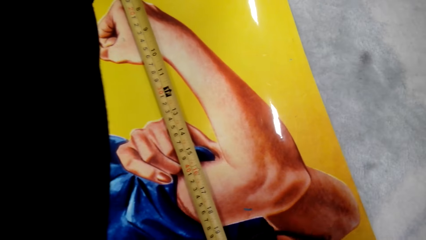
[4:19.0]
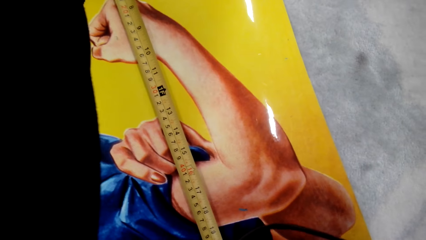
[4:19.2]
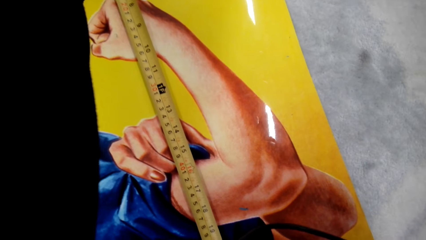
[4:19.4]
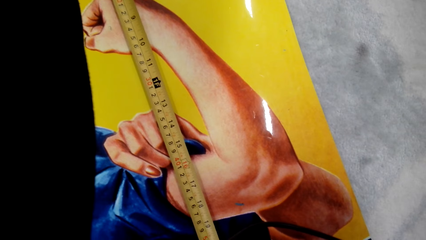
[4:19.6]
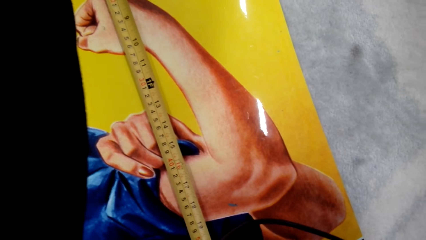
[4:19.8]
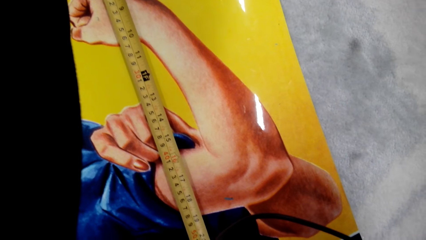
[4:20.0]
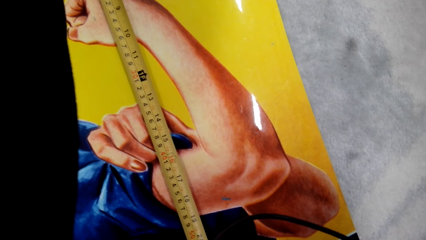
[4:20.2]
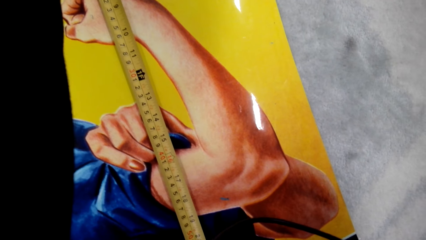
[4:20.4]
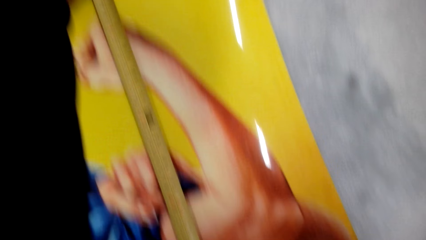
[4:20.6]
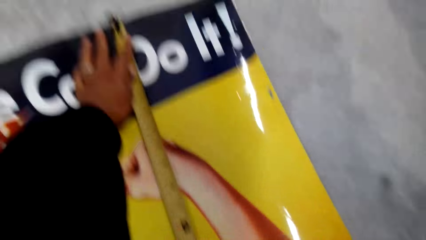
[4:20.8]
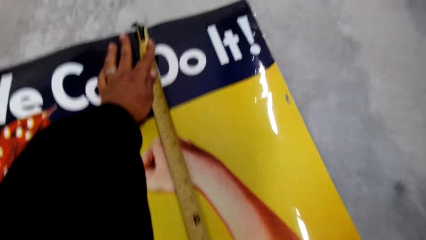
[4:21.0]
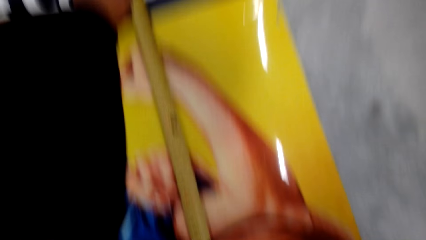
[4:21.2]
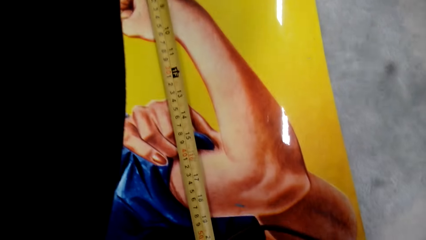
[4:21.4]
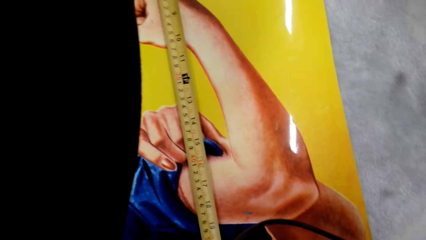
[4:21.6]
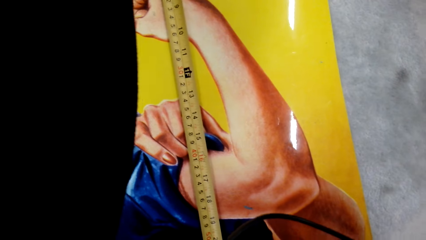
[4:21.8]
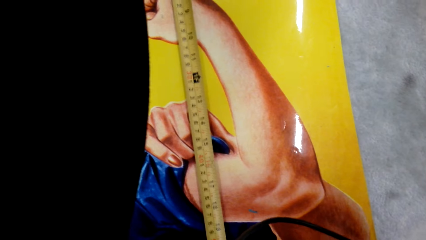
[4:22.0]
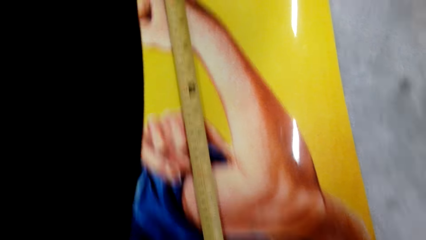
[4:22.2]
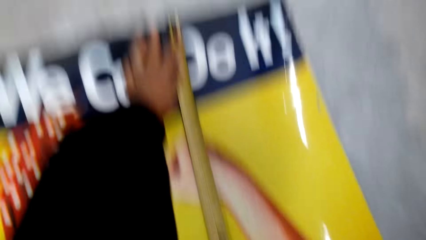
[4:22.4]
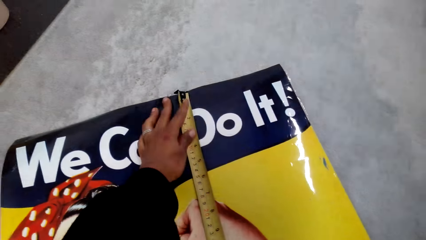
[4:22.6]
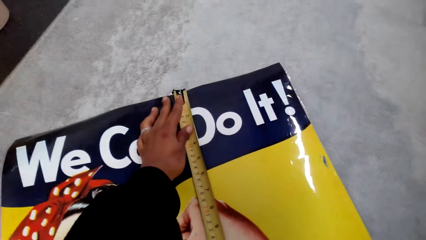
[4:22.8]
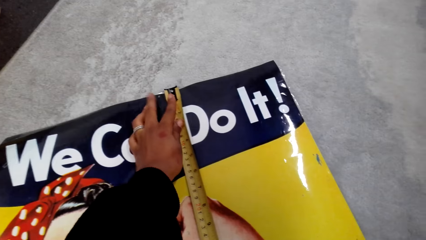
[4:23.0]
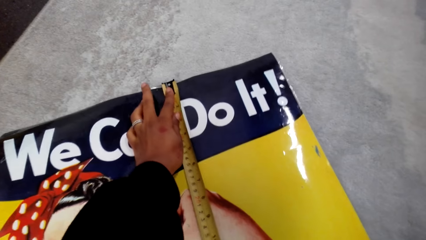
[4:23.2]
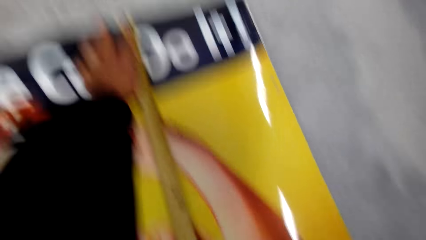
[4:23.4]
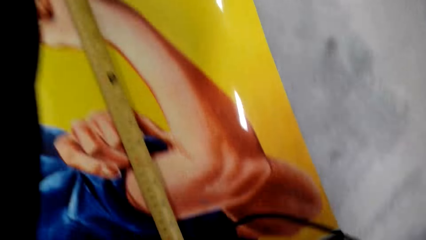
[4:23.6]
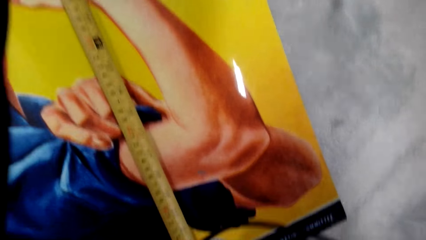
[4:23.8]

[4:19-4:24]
The camera wearer measures the poster using a tape measure.

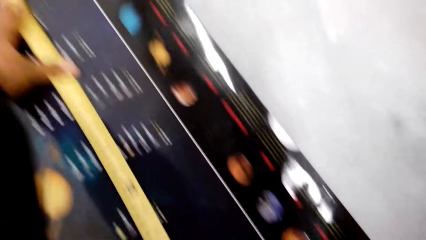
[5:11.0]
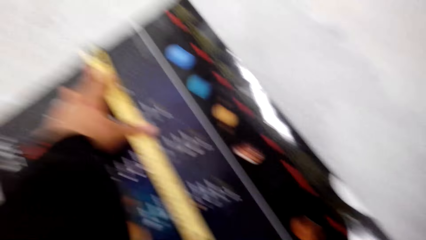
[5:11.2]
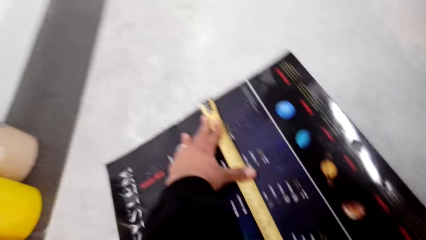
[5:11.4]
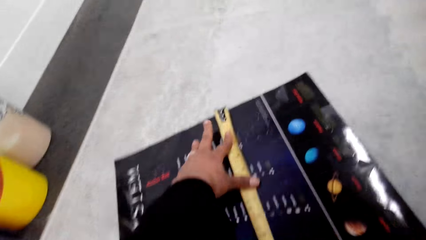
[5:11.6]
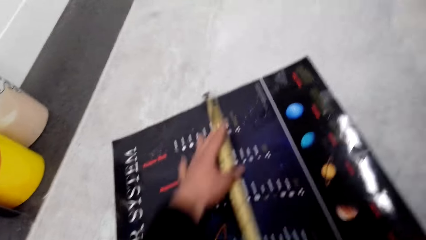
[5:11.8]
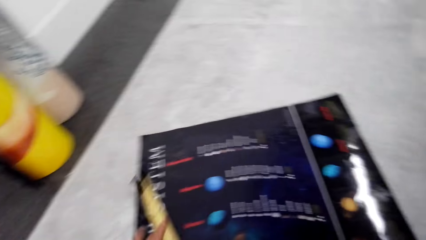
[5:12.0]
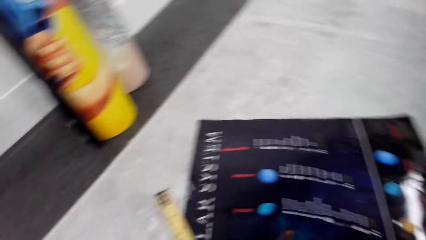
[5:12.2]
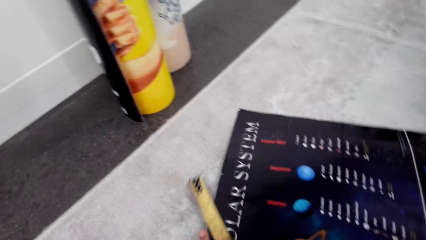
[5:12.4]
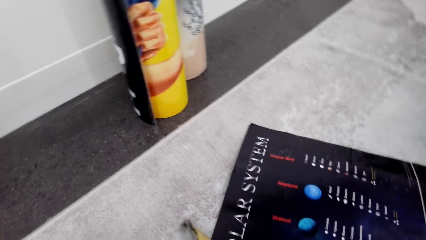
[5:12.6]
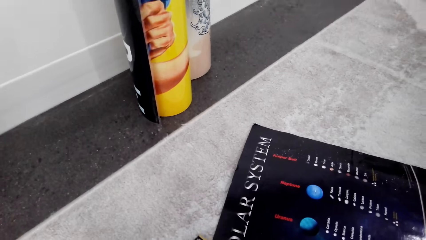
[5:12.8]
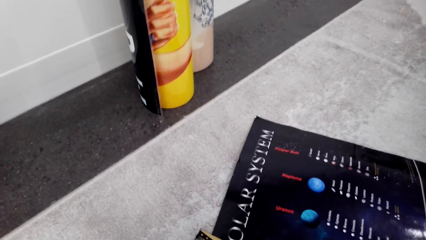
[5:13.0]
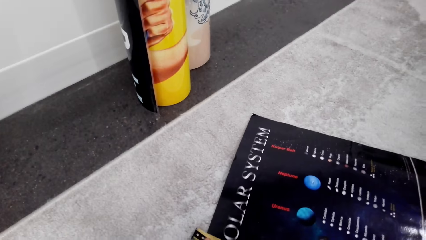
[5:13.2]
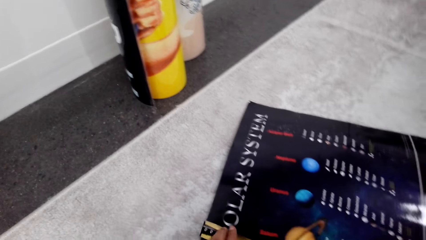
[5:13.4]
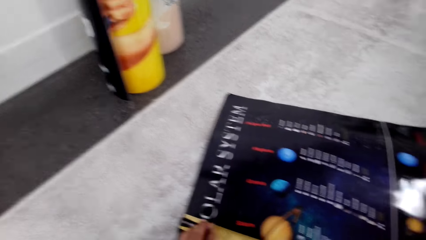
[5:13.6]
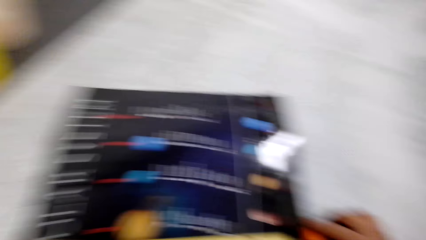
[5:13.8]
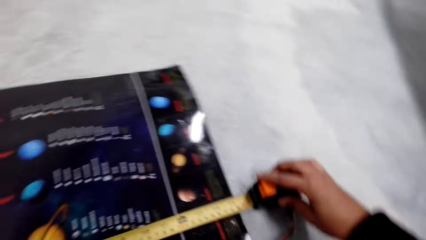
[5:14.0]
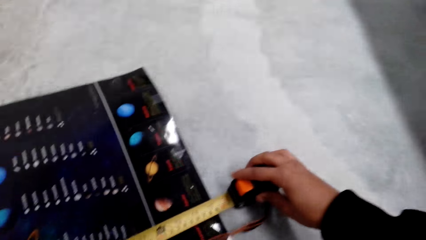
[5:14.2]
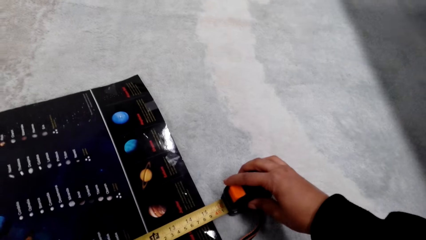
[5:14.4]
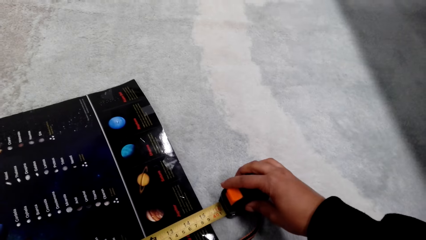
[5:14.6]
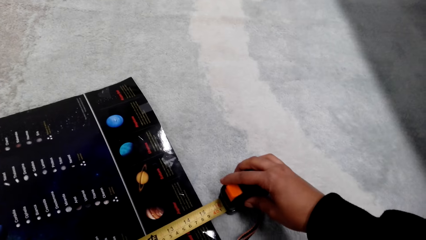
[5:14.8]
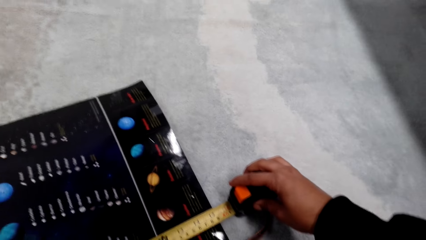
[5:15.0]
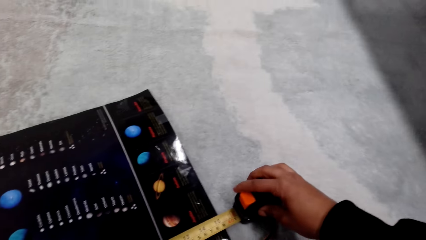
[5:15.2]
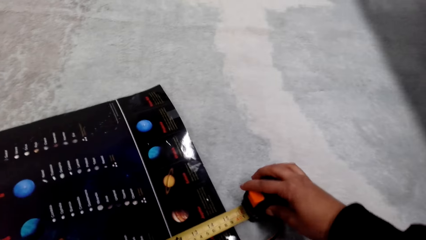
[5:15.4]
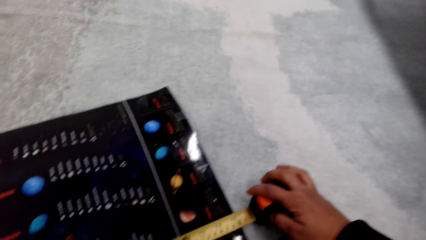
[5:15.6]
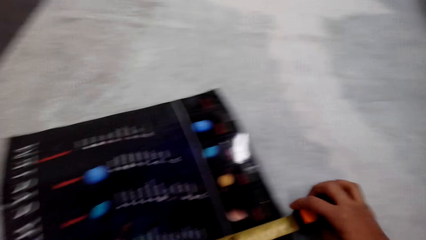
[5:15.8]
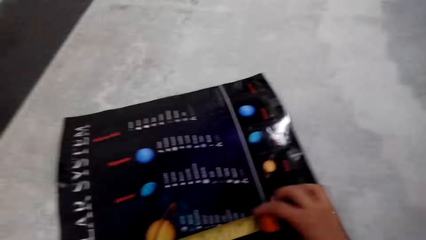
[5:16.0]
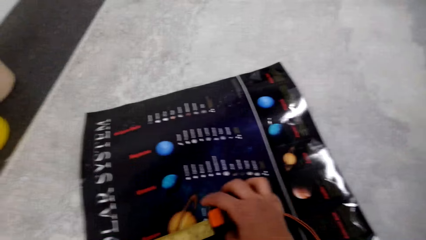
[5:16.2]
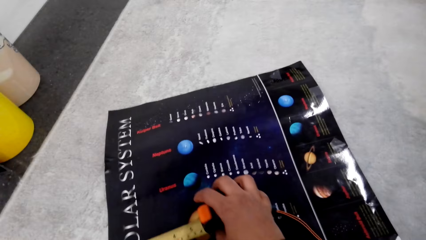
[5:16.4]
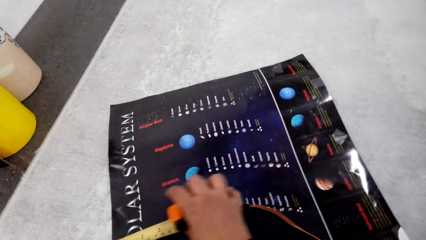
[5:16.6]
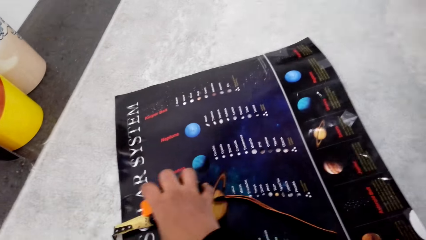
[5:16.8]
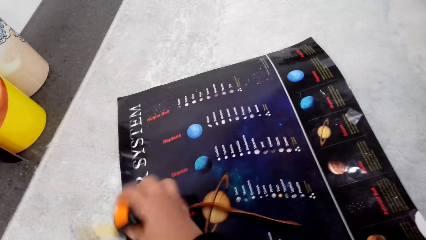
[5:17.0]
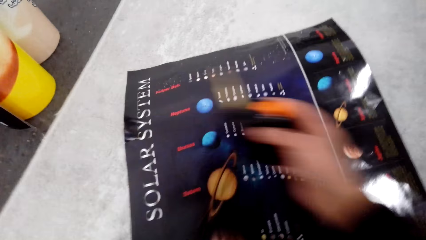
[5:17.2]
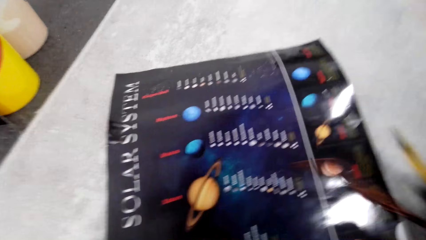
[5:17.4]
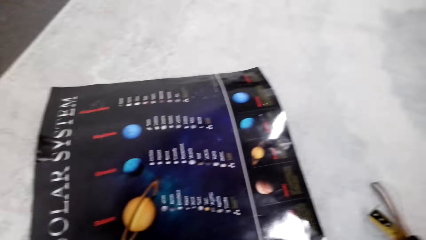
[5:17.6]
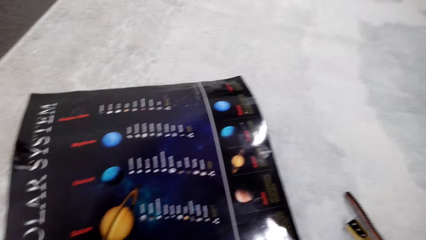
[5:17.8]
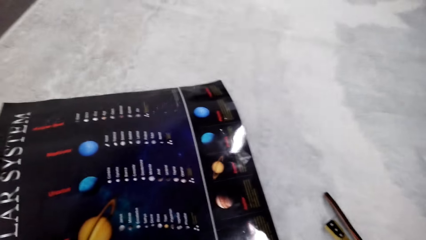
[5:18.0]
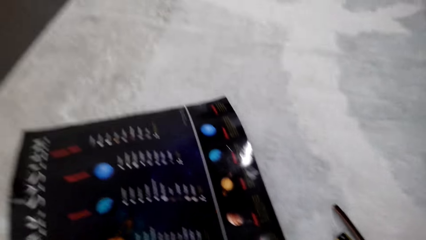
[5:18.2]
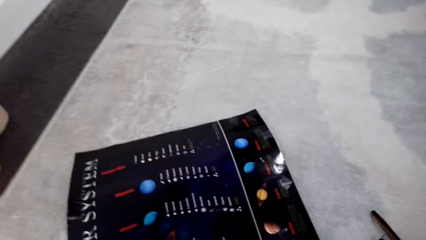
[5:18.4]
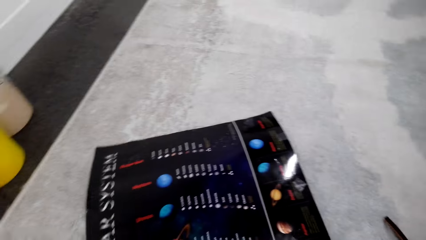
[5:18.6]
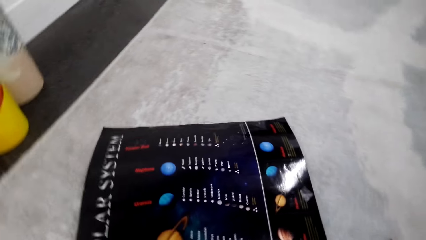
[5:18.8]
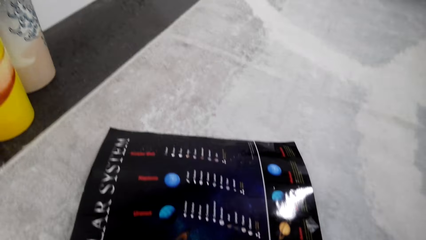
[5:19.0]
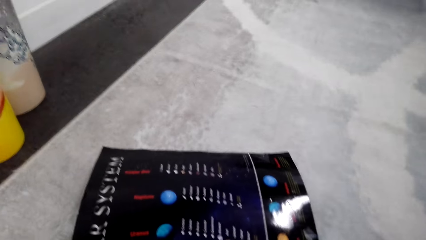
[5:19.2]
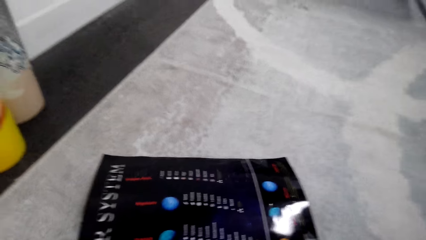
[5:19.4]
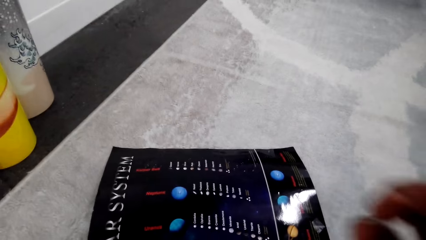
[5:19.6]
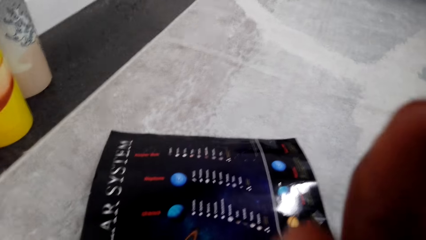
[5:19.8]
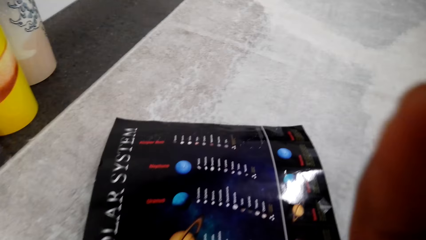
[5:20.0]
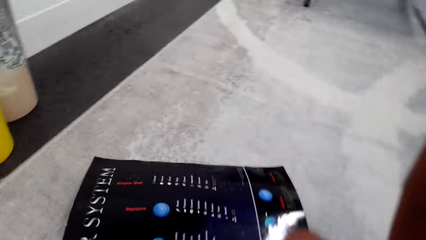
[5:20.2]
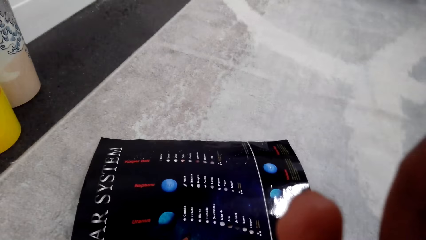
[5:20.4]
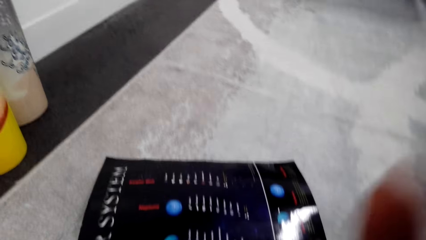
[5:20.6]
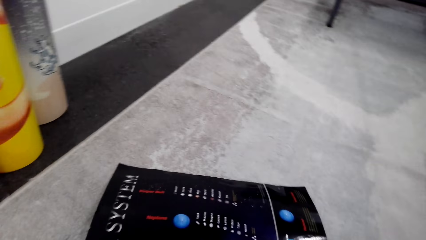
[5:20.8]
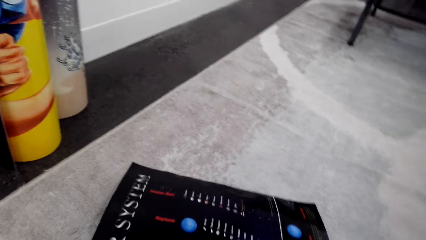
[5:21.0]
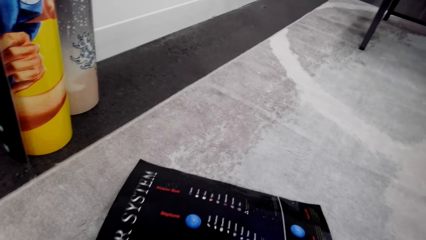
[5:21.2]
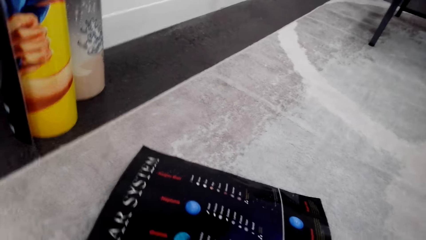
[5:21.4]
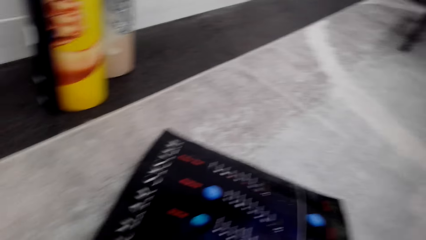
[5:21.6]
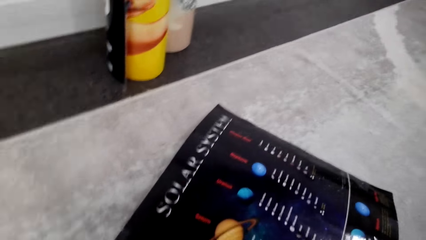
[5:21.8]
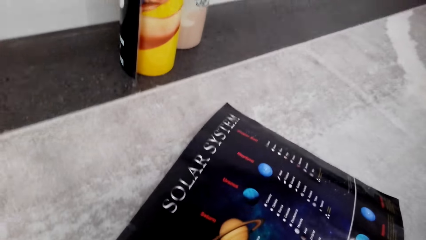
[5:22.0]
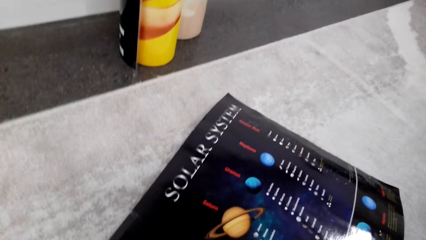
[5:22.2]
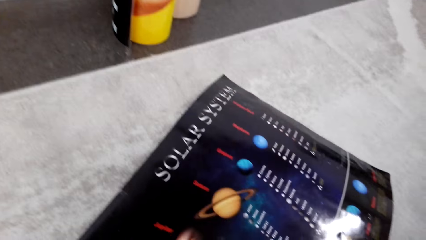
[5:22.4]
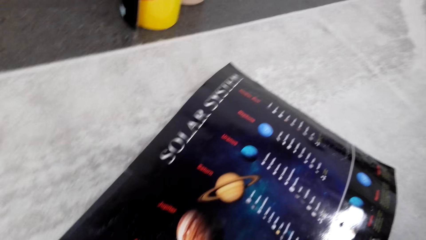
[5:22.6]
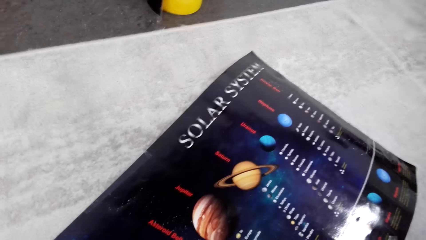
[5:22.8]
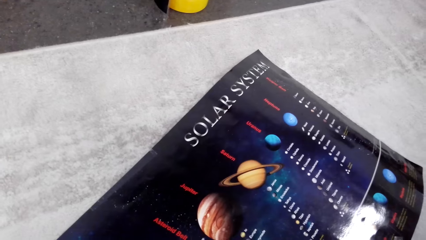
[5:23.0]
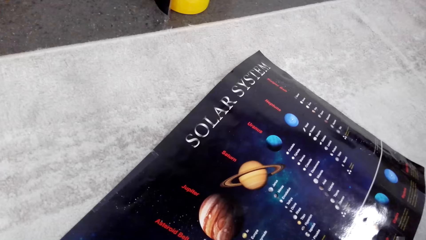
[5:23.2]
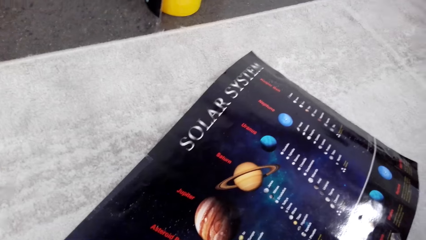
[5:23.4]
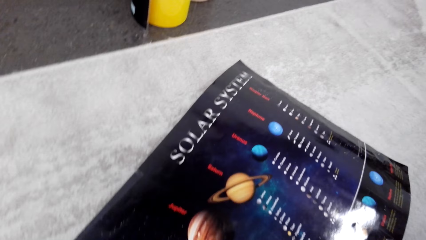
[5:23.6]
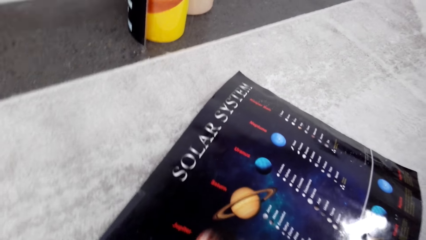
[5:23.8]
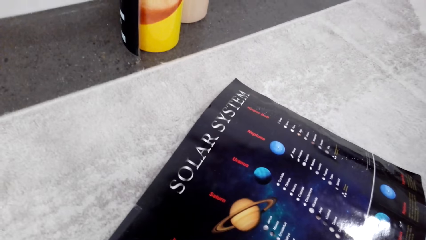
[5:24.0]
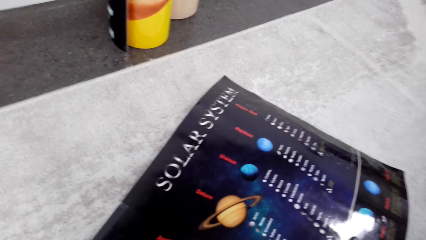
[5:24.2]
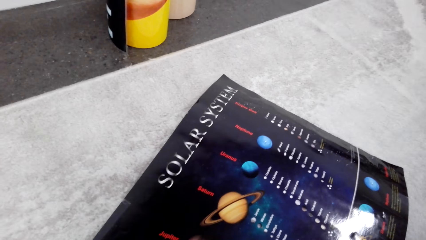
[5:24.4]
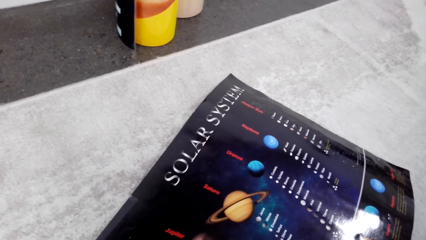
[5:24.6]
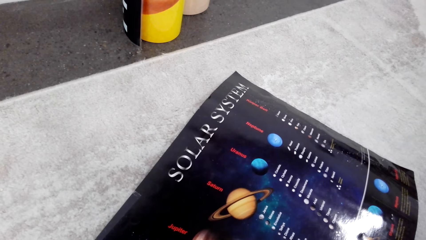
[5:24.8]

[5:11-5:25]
The camera wearer lifts a tape measure. She measures the paper. She rolls up the tape measure with her right hand. She drops the tape measure on the floor with her right hand. She touches her face.
